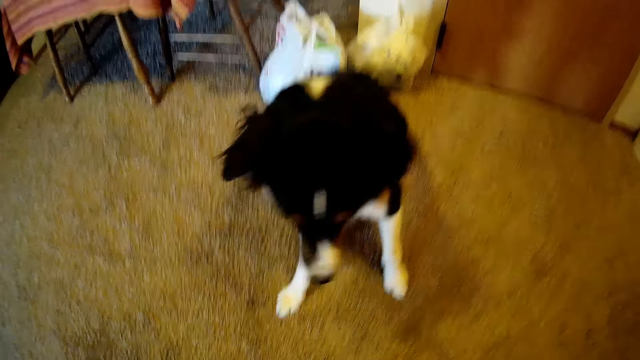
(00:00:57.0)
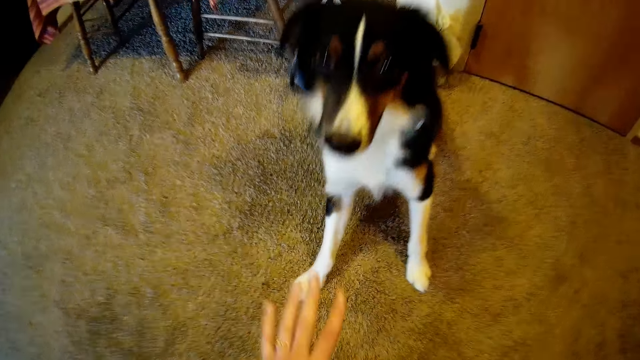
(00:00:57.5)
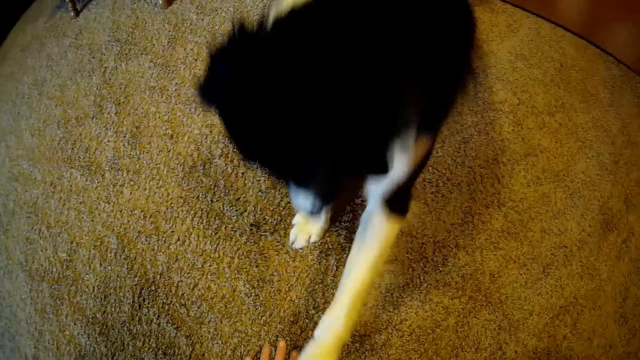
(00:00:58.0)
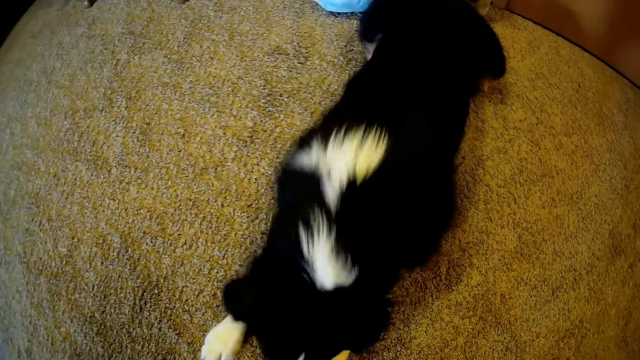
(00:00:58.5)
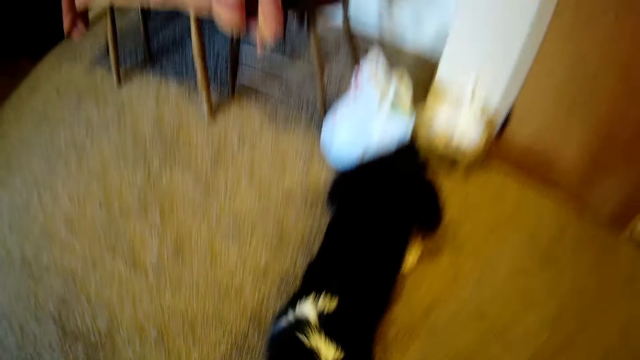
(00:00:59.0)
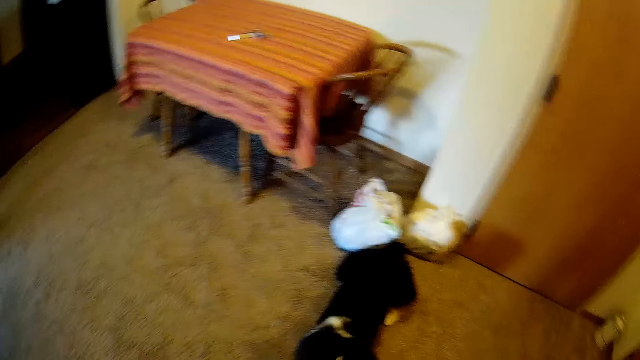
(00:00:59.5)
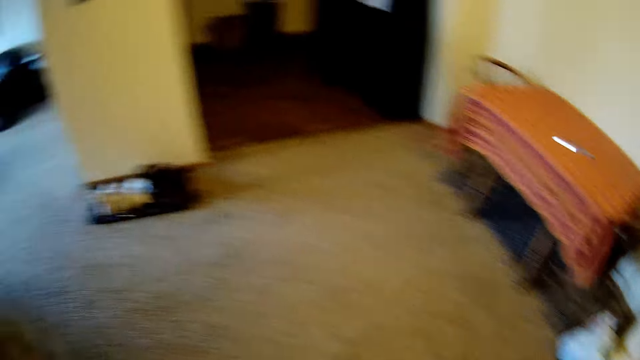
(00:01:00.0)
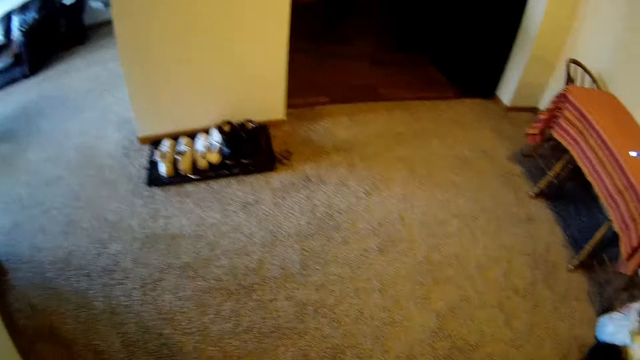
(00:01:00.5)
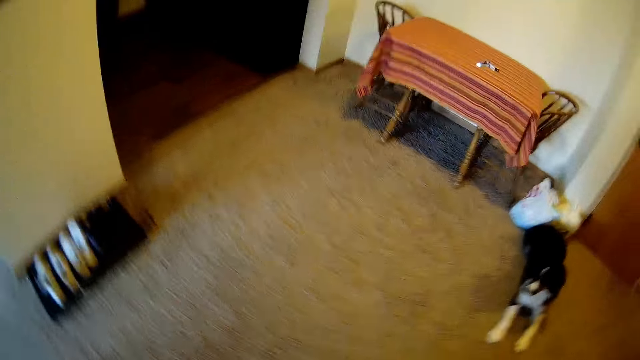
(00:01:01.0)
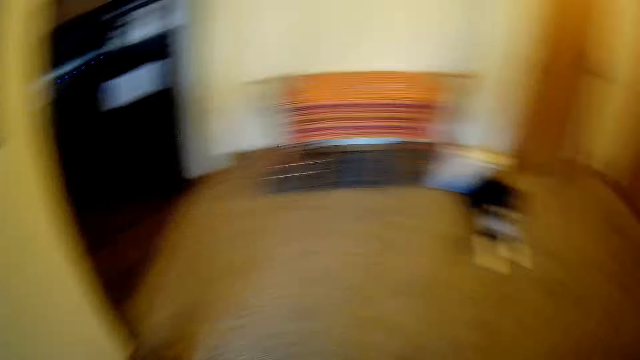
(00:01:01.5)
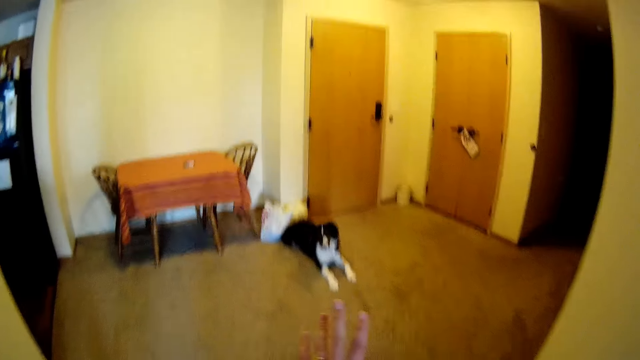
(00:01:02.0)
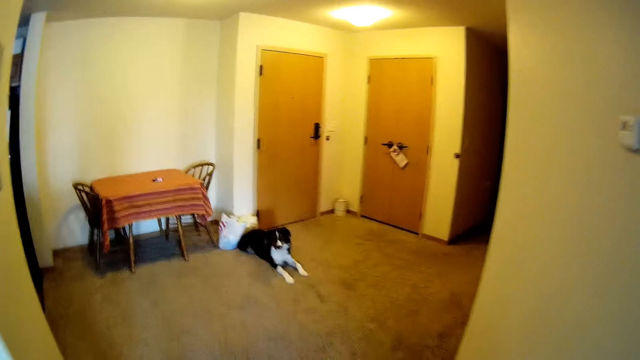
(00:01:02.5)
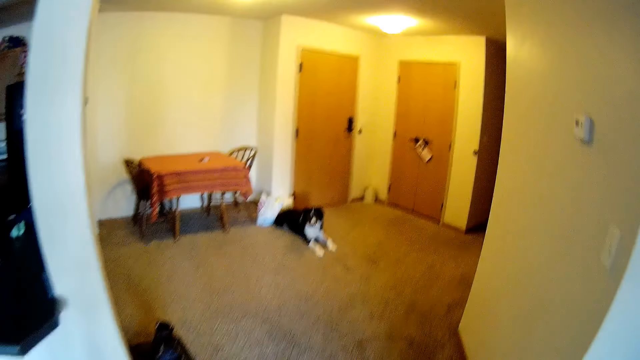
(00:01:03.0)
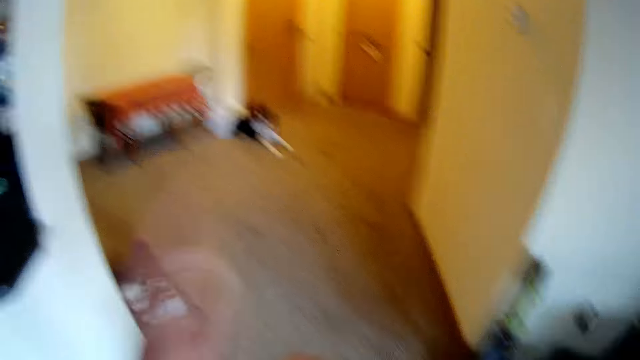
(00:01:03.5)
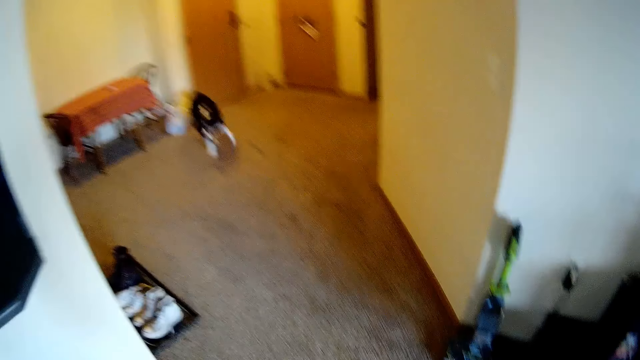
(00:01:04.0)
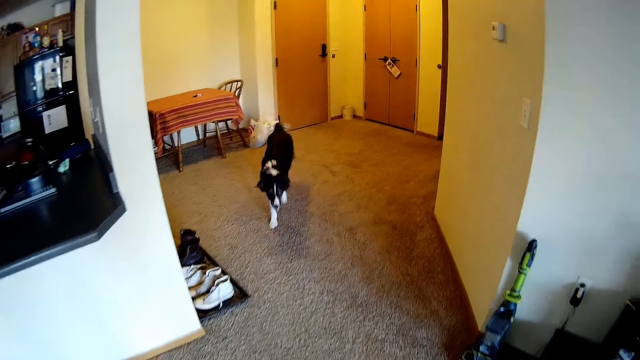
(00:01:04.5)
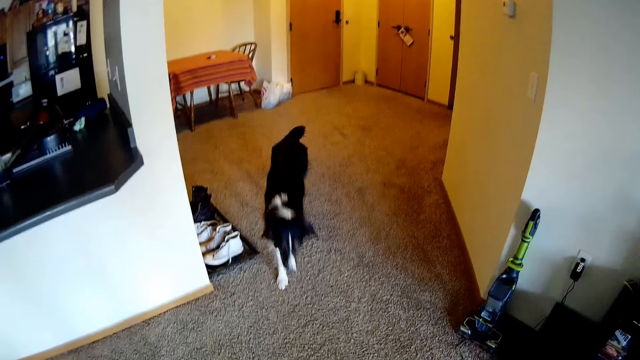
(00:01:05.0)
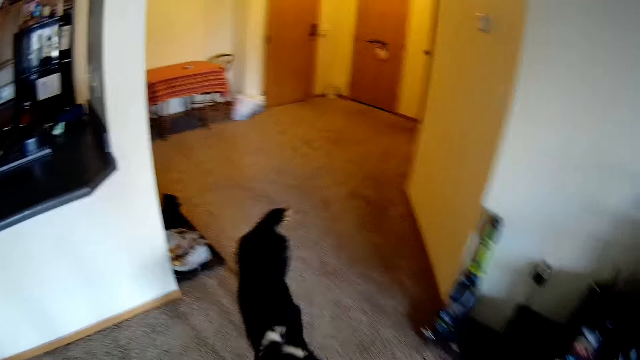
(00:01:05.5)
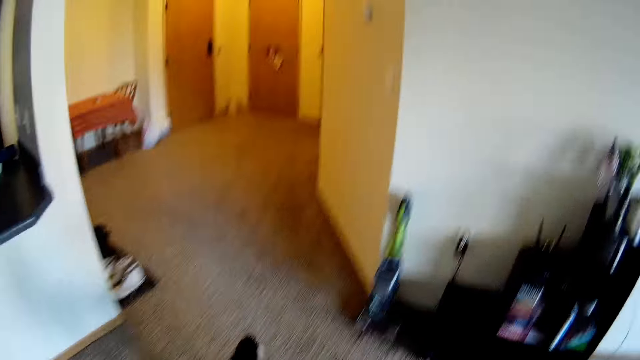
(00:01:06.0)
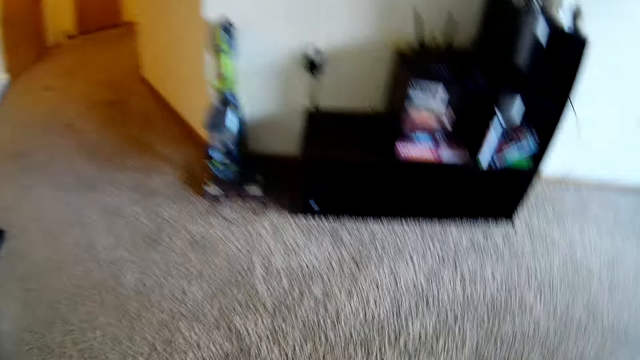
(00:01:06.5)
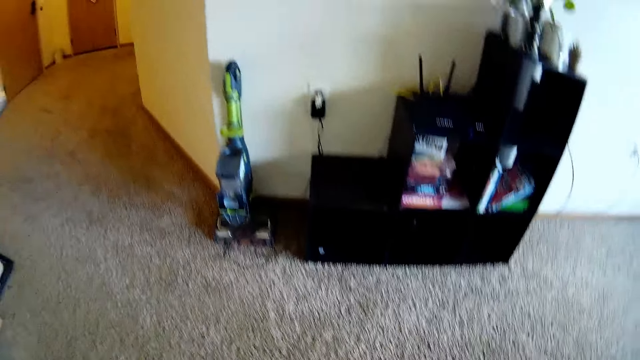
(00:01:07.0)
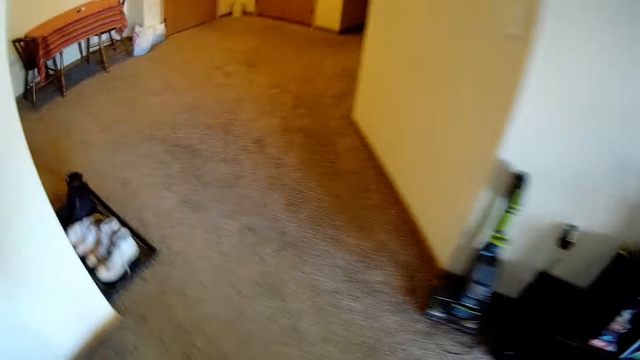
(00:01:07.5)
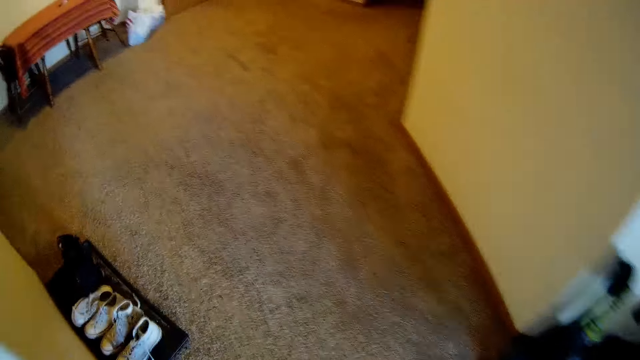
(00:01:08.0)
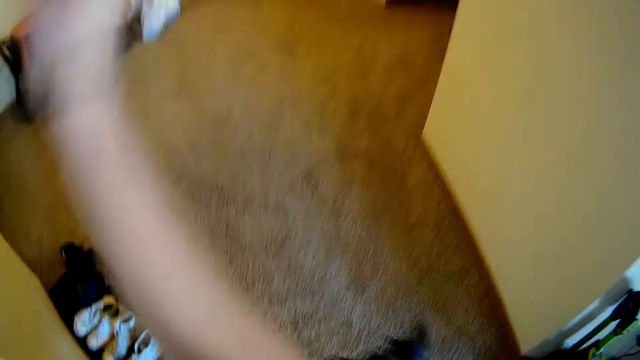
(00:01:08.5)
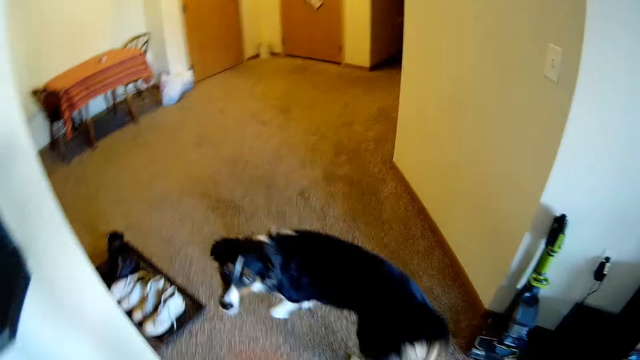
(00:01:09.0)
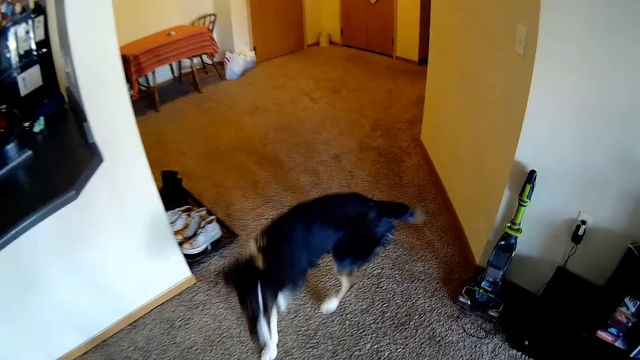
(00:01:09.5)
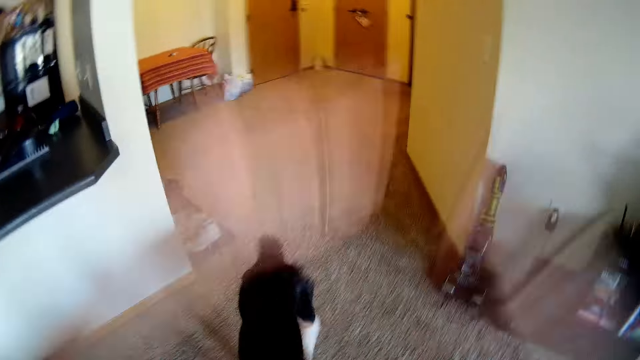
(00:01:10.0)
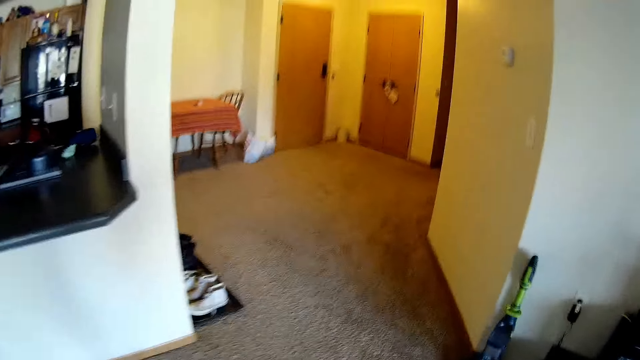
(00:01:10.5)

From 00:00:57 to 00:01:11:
The camera wearer moves around. They gesture with hand. They move around. They gesture with hands. They move around. They gesture with hand.

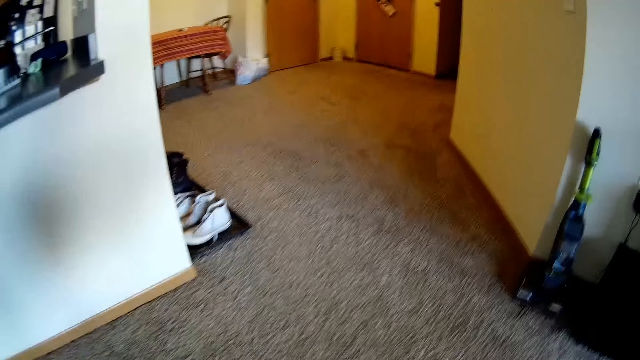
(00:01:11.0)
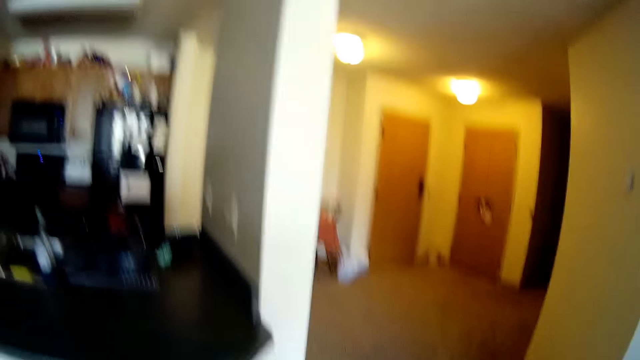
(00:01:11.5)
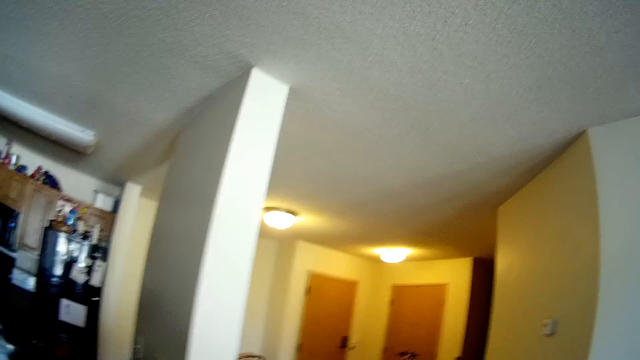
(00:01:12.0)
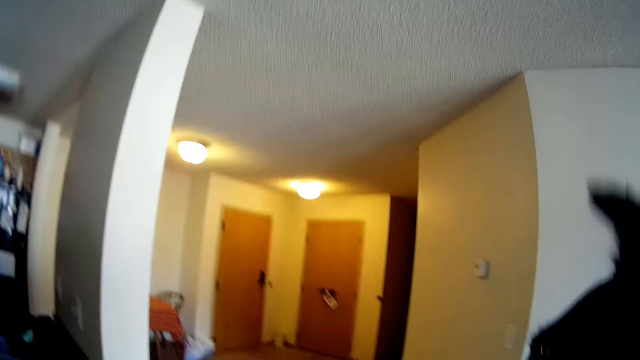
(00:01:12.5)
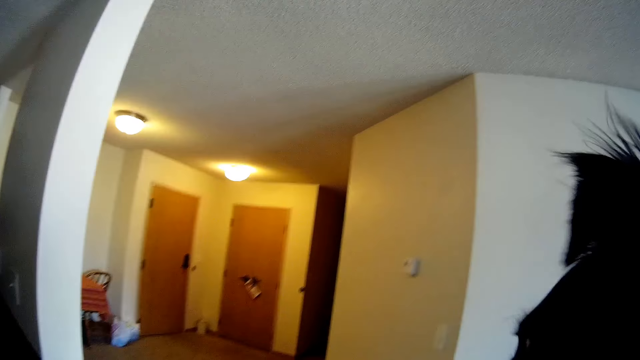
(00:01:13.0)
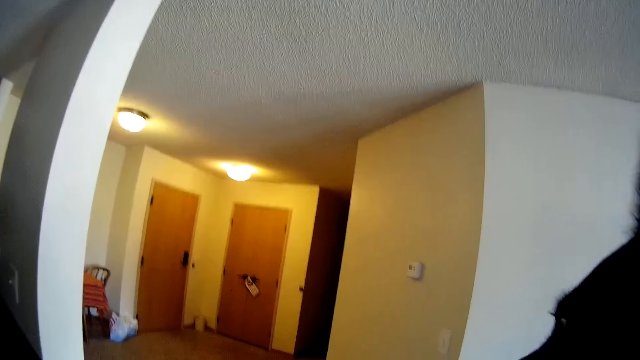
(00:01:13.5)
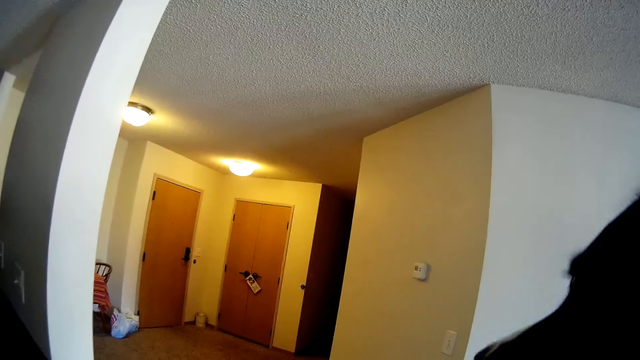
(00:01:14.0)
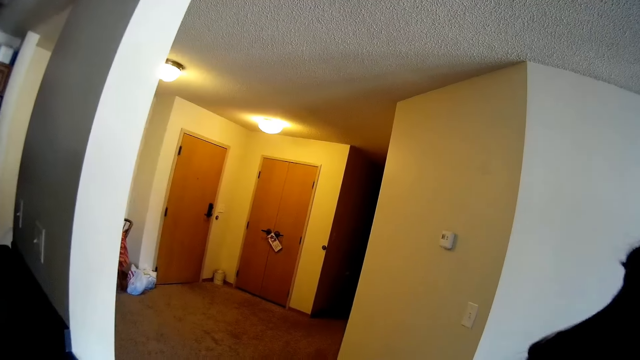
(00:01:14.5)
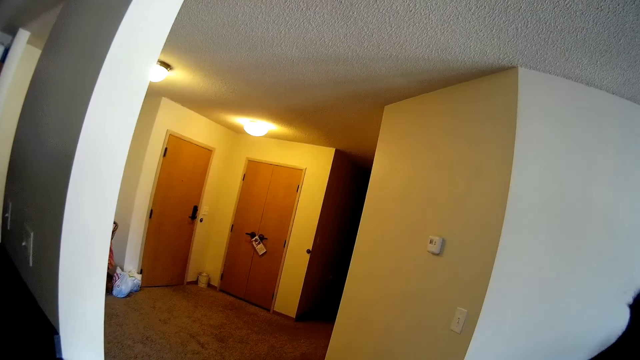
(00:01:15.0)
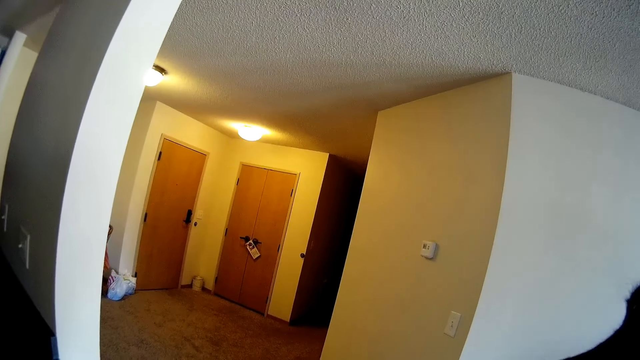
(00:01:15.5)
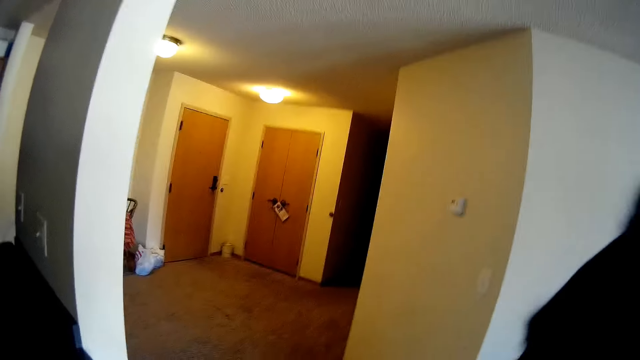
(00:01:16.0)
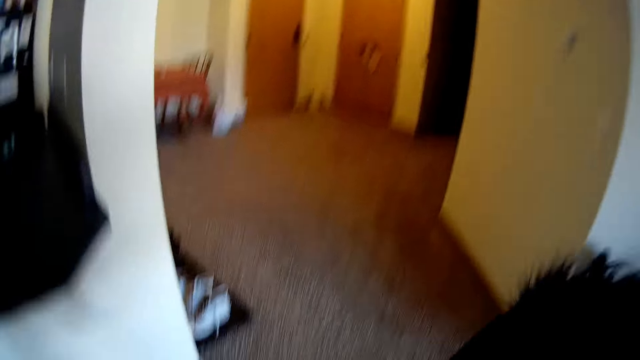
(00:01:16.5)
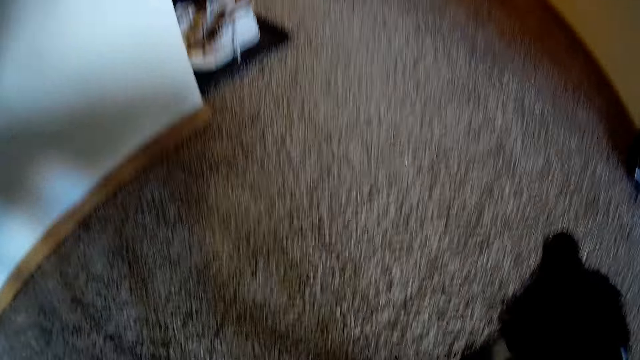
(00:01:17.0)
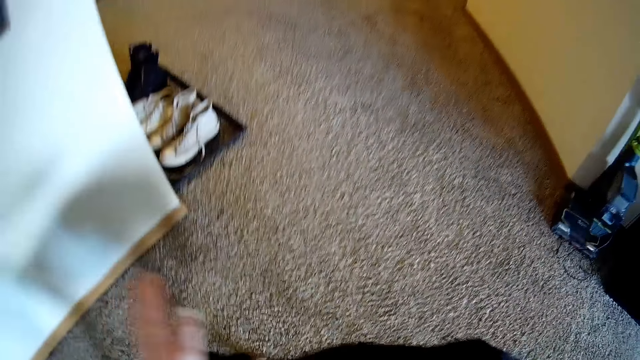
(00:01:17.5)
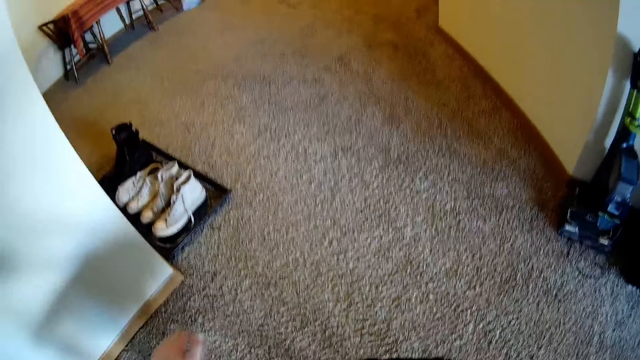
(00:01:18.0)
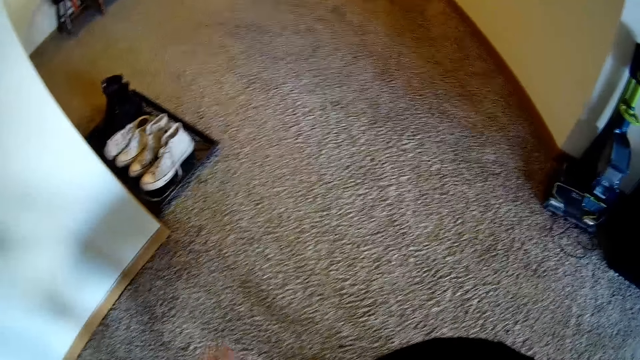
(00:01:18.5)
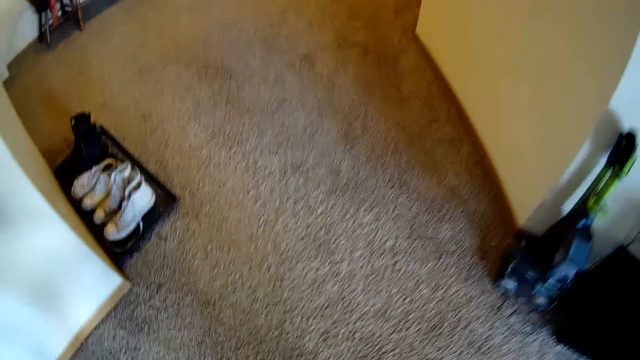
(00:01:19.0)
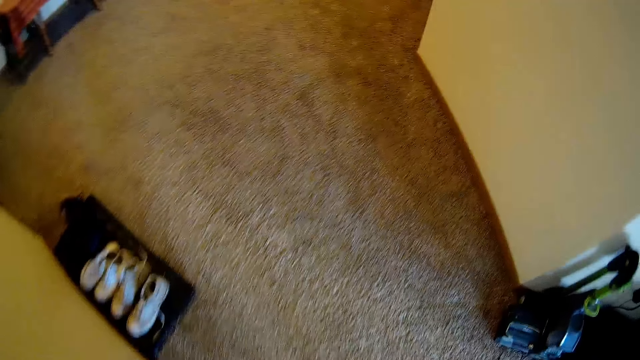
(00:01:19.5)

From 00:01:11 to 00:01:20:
The camera wearer turns around.
